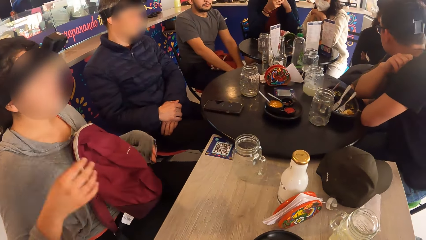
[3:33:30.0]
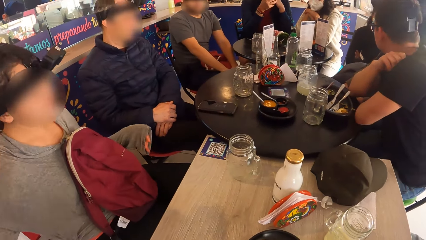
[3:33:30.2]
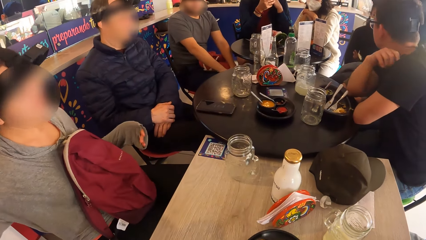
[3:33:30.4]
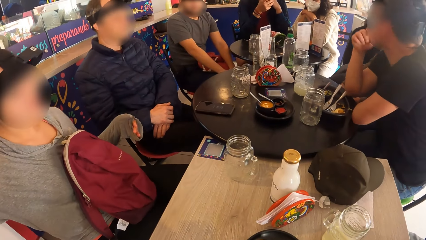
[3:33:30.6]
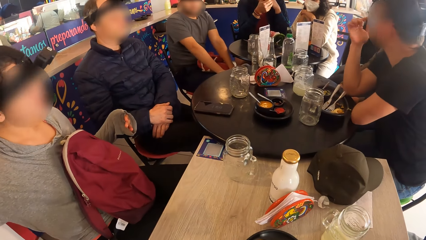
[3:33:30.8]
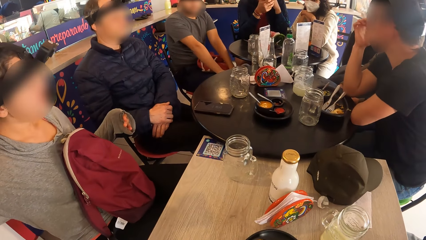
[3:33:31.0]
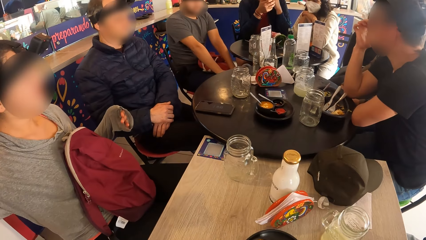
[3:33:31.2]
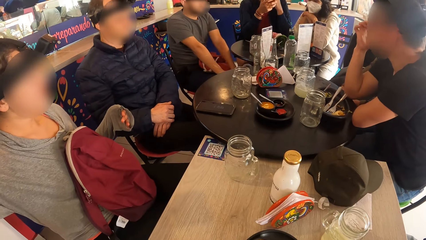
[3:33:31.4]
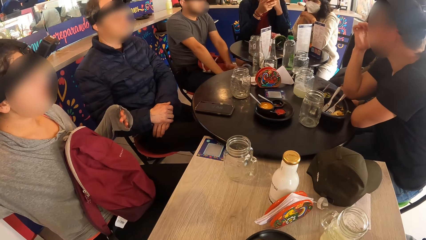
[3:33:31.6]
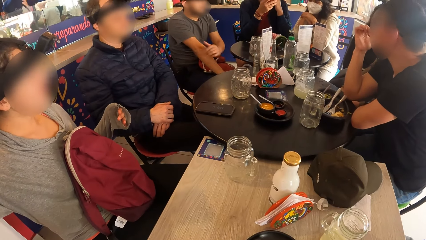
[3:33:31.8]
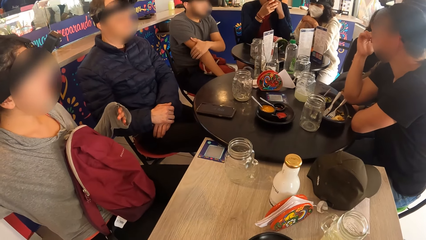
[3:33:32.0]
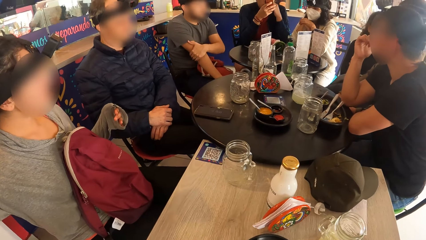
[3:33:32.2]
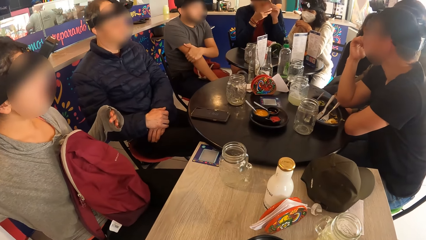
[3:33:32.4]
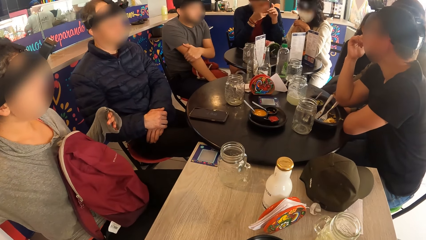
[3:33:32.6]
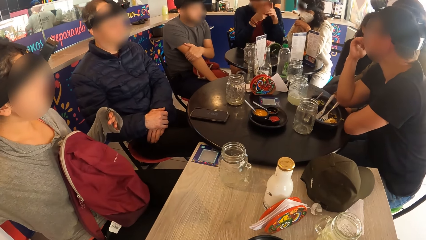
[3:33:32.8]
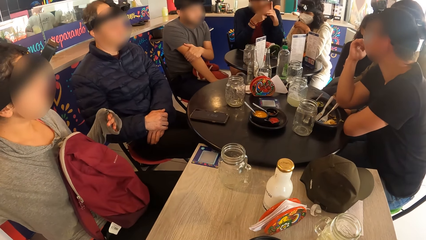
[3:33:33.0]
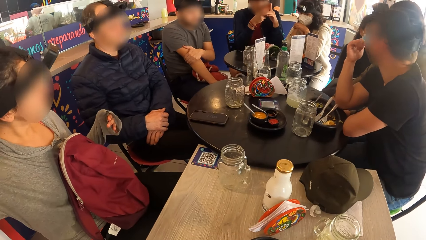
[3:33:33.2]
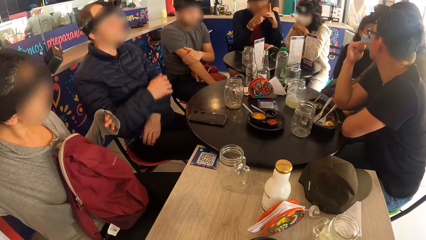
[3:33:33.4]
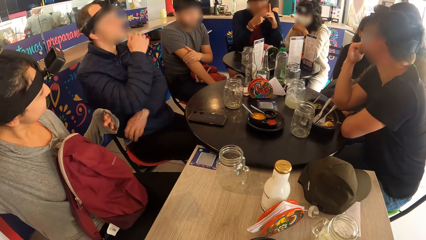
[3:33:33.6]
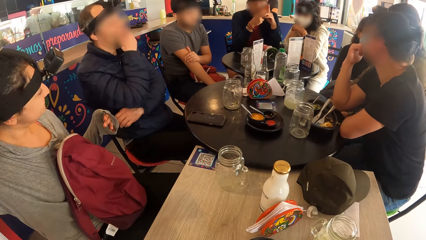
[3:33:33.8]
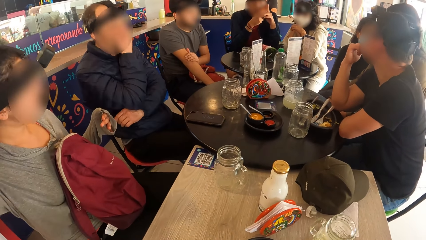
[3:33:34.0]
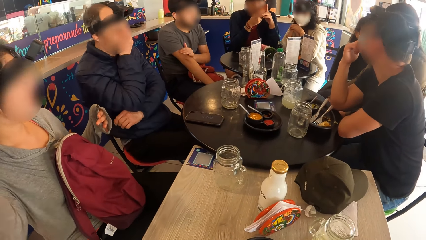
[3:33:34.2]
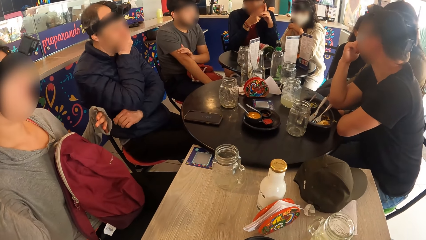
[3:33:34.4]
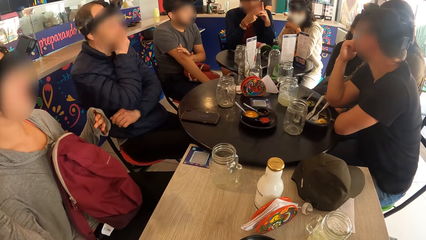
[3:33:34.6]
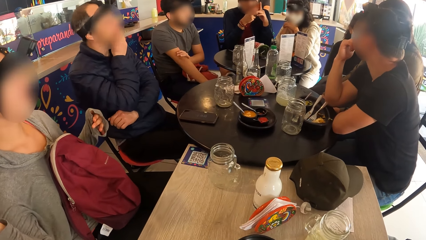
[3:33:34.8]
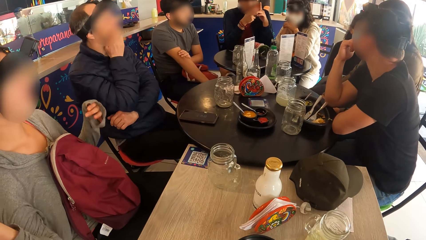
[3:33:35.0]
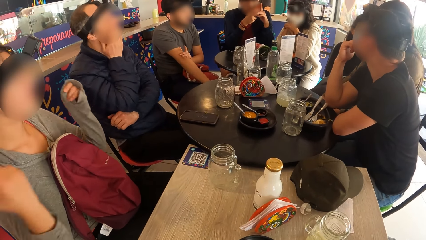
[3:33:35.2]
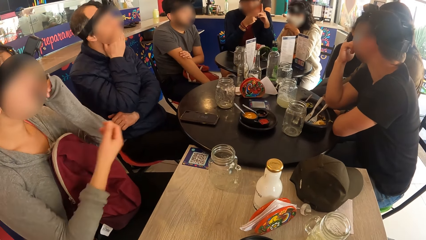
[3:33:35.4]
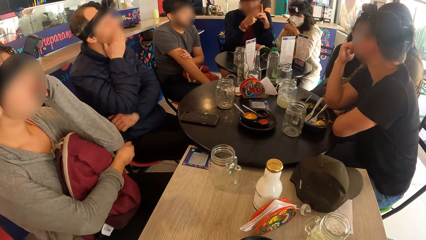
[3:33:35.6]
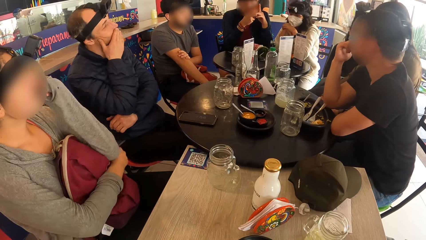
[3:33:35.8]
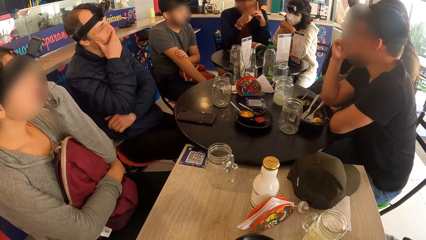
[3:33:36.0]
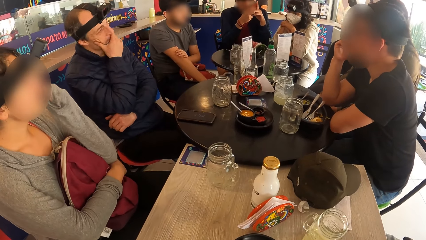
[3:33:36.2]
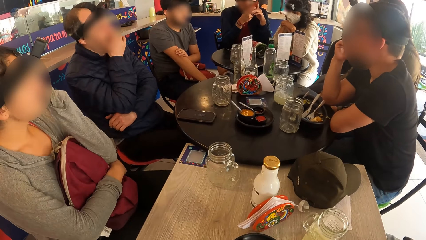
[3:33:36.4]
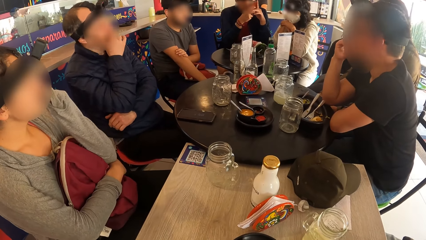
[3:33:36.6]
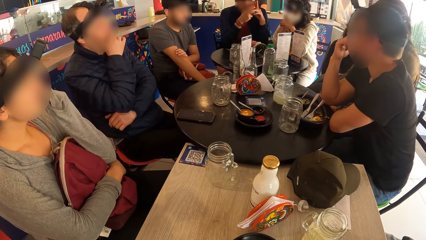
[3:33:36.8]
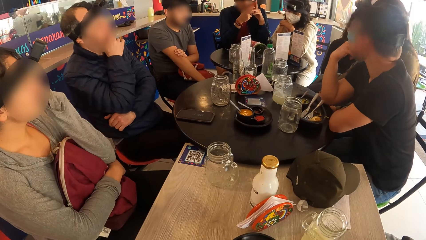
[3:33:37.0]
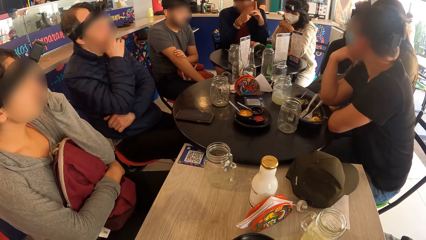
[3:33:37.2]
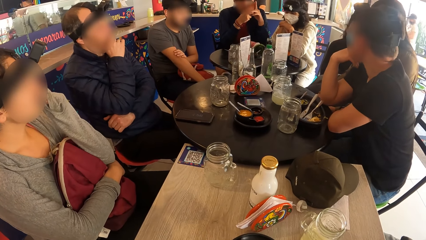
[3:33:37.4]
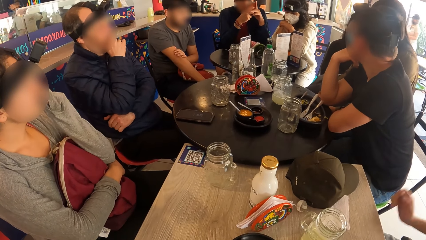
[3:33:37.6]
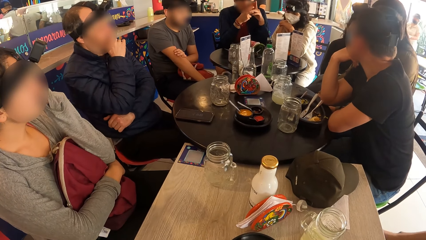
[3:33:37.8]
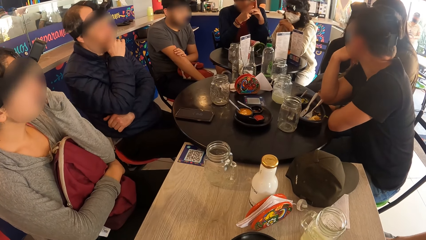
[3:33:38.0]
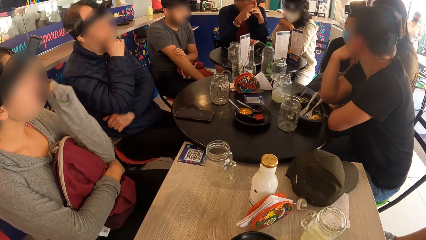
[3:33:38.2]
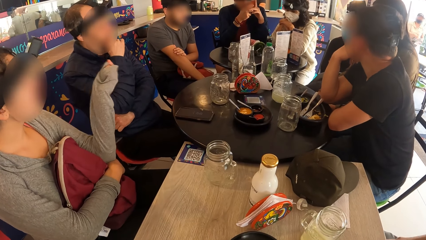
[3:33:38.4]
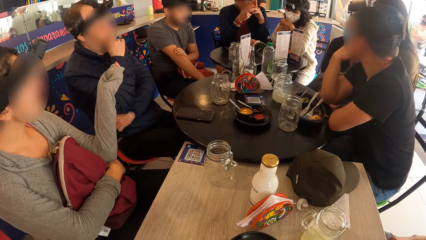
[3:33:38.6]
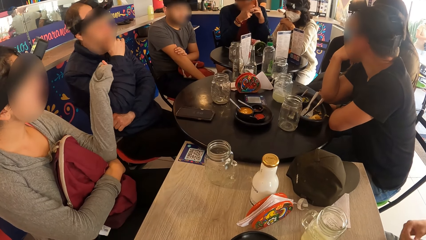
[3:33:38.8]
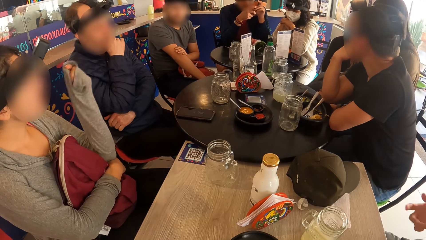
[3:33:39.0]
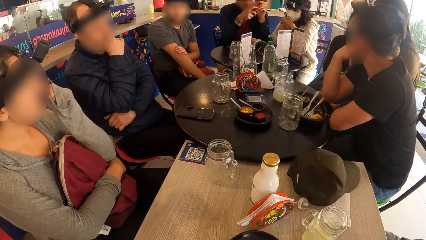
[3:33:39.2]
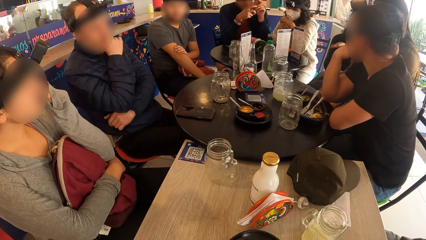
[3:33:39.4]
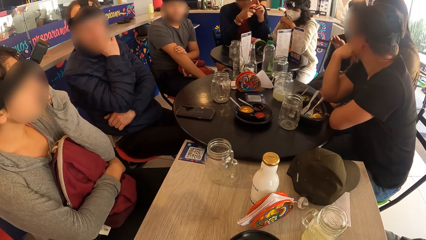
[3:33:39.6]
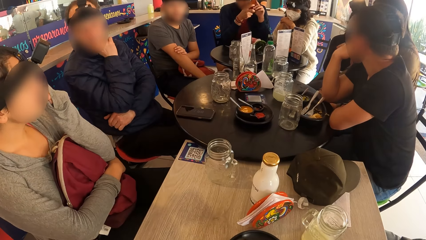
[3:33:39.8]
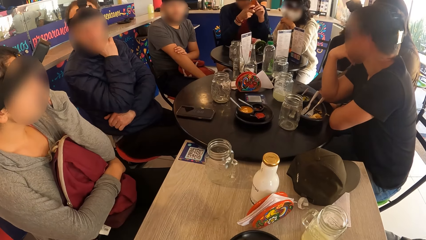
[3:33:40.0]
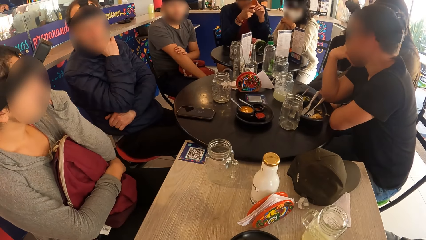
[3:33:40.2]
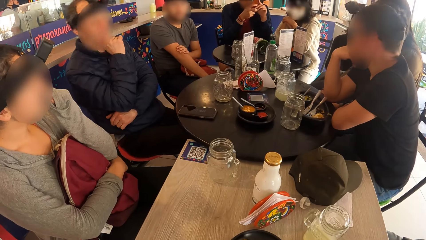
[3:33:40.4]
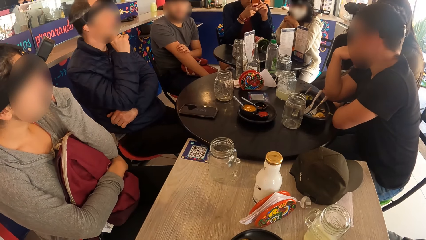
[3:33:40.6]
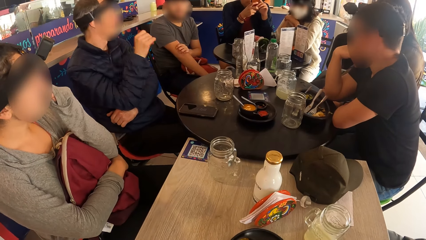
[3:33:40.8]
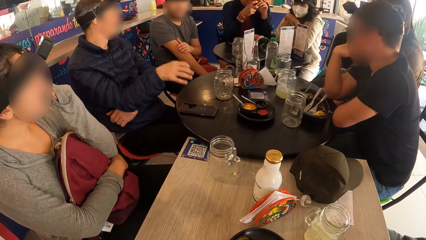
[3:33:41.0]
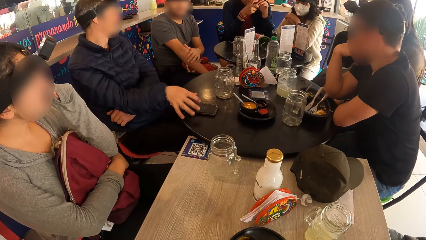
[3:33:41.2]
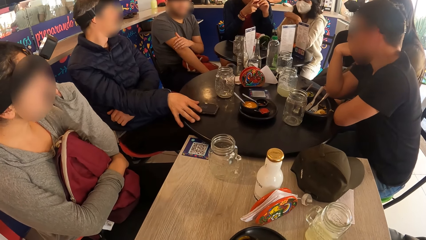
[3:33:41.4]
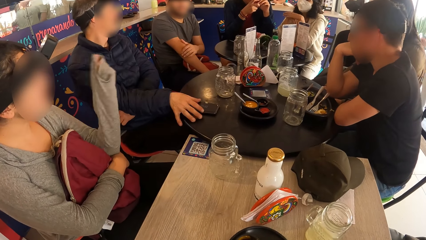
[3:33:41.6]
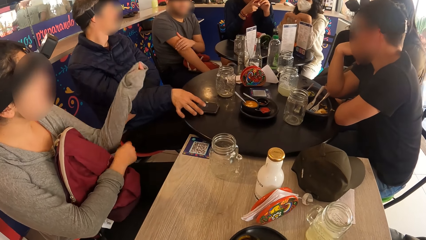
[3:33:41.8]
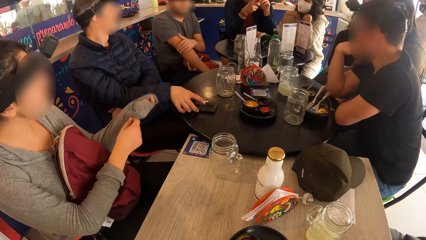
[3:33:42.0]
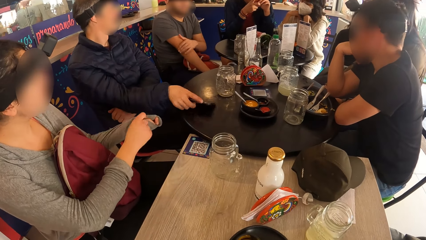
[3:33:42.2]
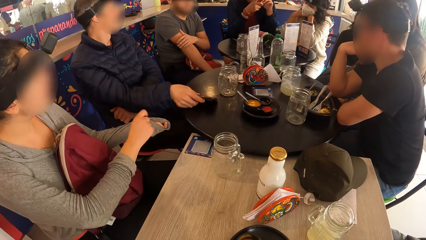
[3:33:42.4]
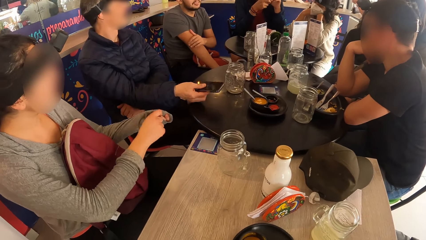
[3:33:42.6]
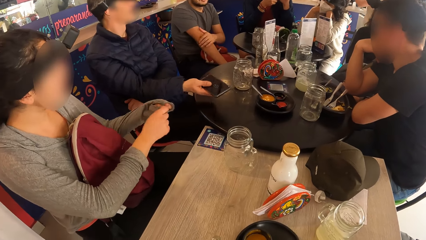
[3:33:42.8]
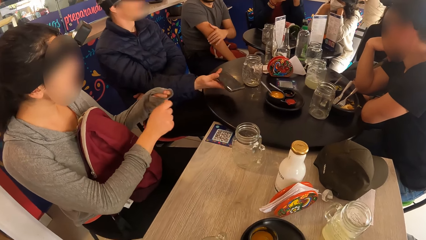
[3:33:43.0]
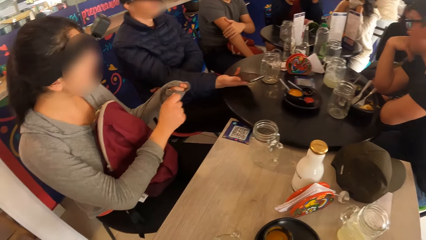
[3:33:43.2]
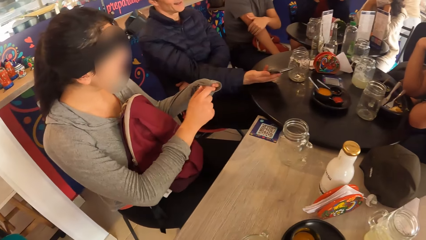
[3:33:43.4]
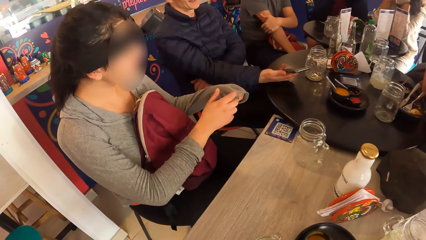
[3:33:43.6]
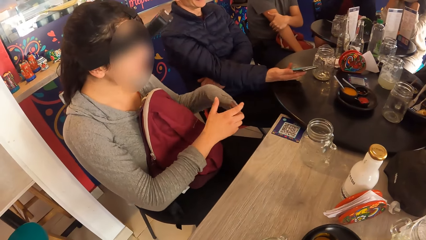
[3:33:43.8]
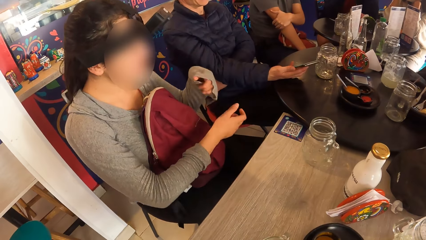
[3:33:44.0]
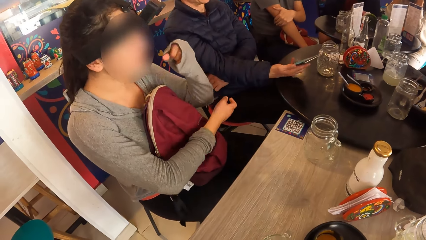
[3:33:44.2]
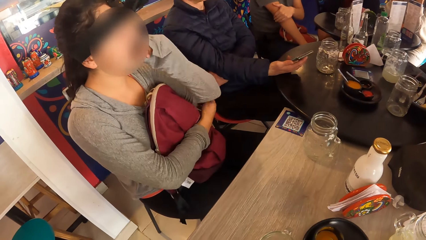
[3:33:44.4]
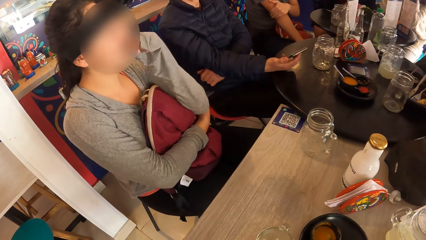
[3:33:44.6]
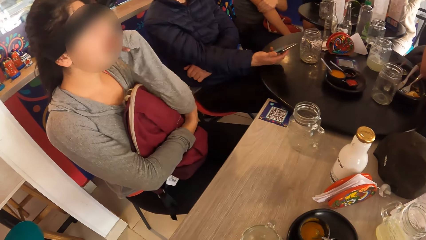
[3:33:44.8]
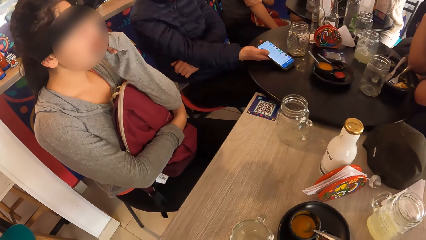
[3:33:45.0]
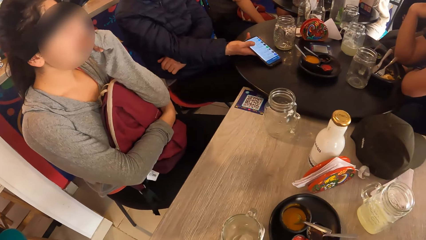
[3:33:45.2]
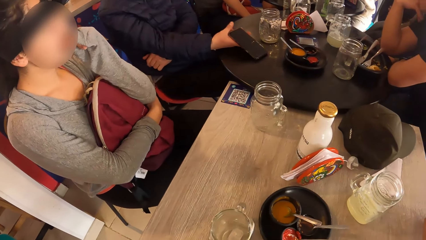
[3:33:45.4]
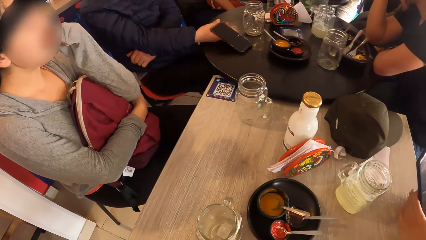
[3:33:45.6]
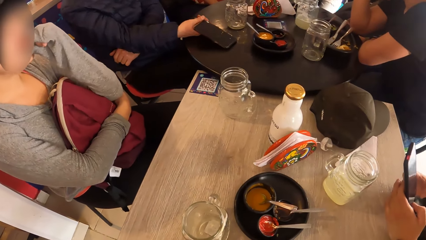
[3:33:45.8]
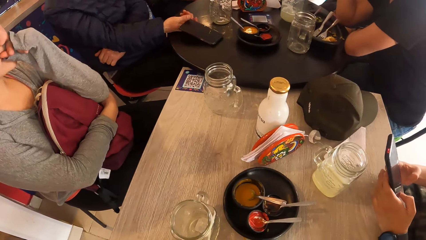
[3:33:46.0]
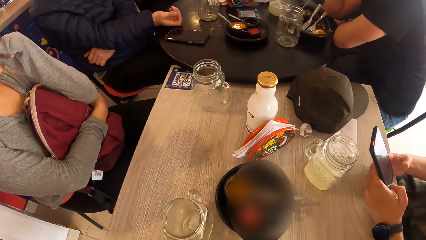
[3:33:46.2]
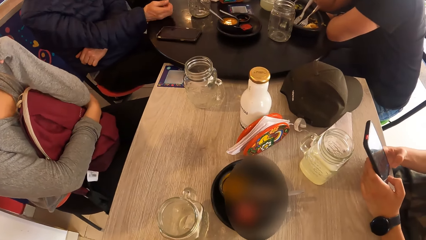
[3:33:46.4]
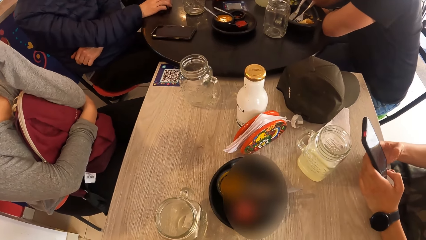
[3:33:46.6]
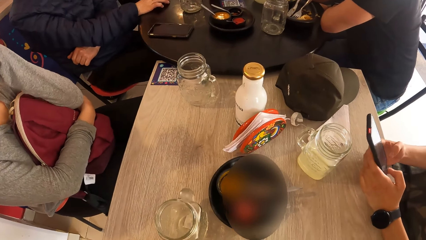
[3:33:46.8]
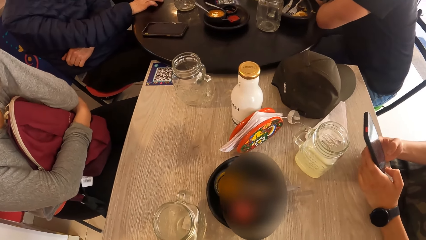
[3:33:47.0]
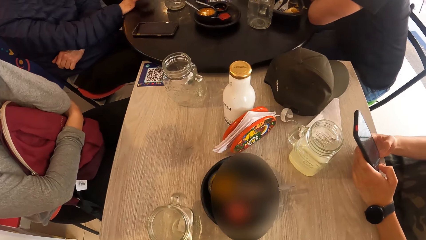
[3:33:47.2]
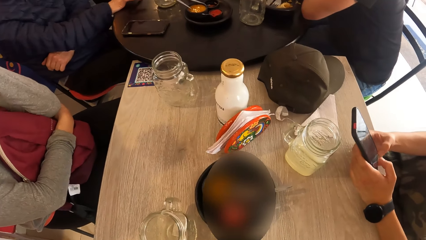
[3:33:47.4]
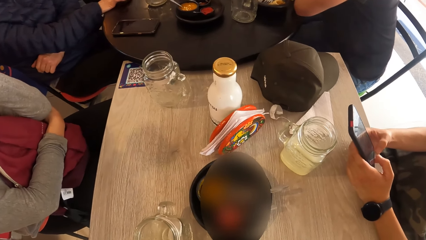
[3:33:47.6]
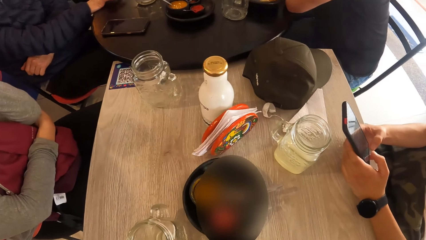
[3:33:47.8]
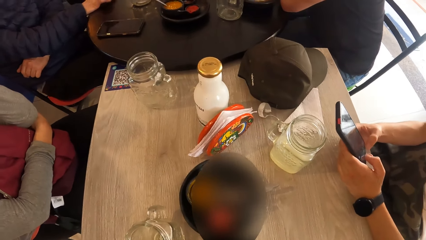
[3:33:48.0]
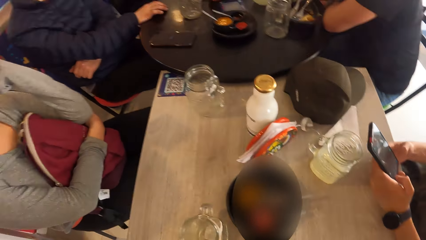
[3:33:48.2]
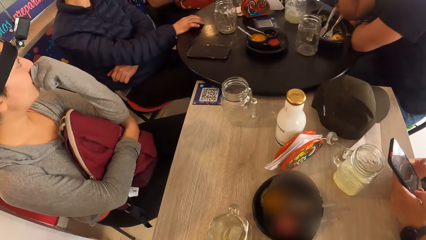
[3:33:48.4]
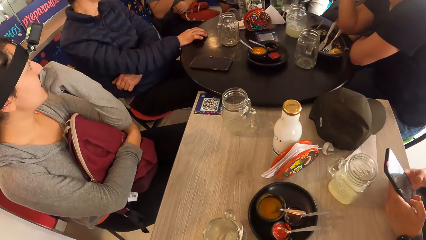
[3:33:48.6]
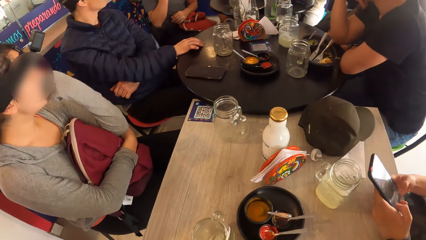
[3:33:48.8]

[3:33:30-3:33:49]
A man operates a phone with both hands. Another man takes a phone from the table with his right hand. The second man operates the phone with his right hand and drops the phone in his right hand on the table. A third man operates the phone with both hands.
